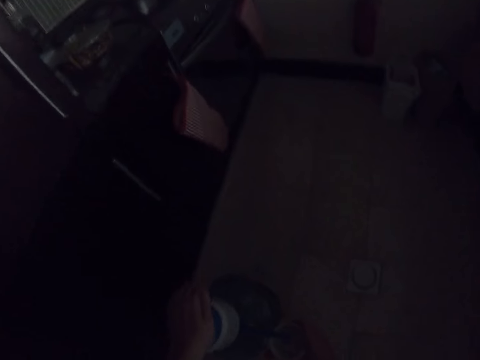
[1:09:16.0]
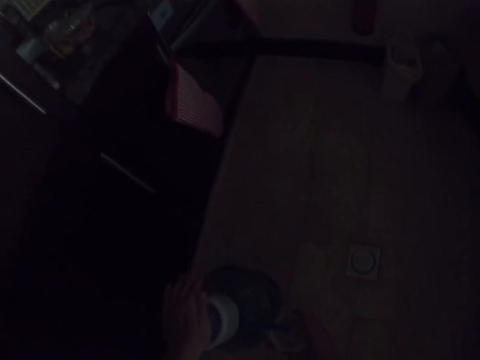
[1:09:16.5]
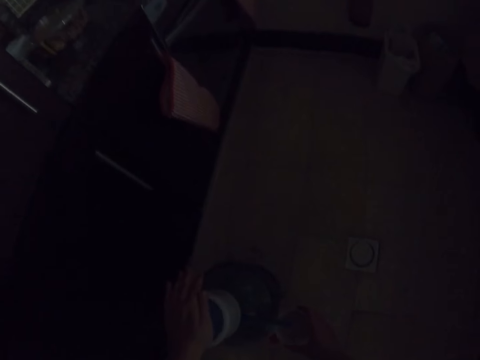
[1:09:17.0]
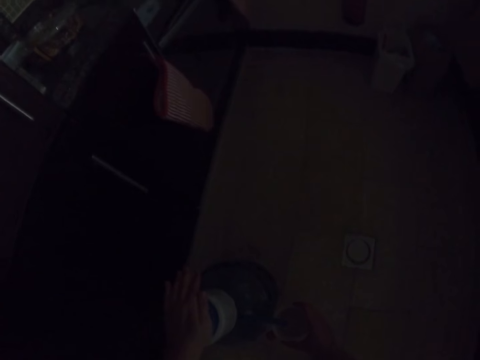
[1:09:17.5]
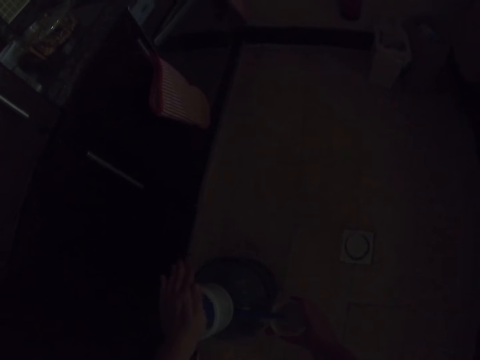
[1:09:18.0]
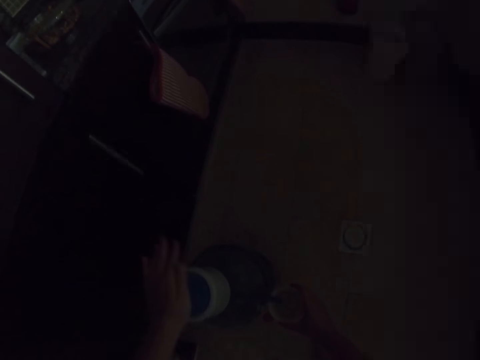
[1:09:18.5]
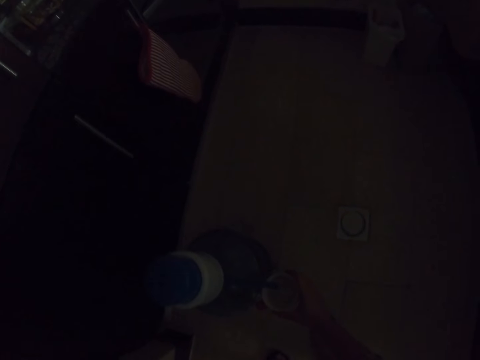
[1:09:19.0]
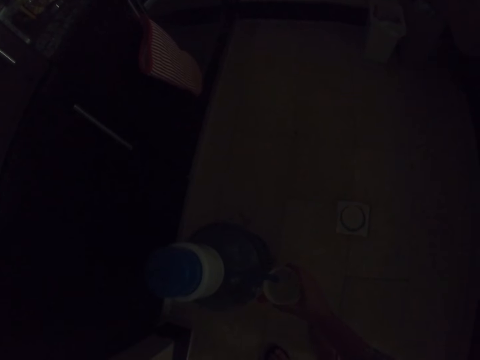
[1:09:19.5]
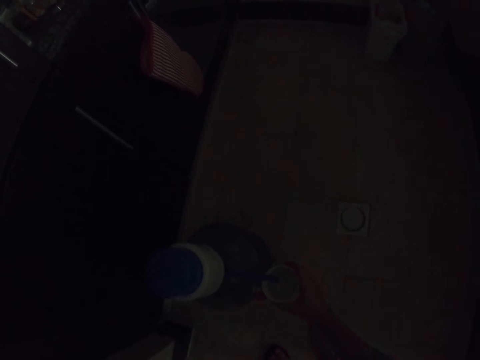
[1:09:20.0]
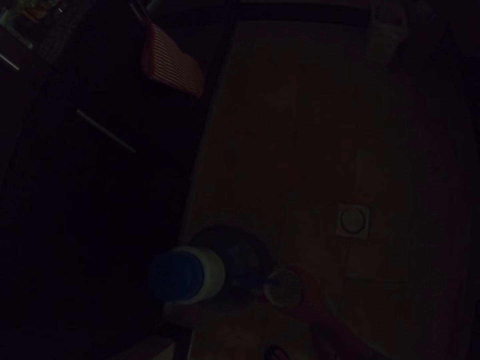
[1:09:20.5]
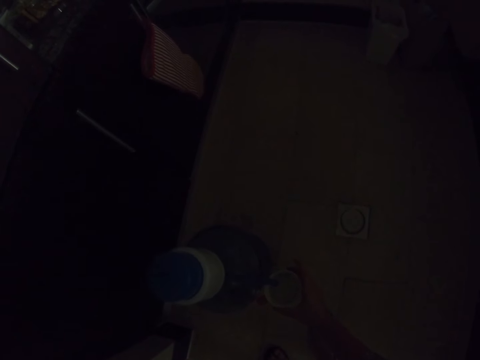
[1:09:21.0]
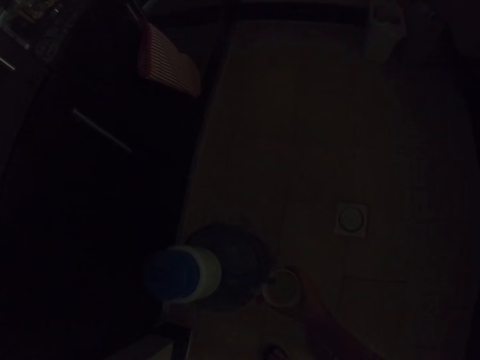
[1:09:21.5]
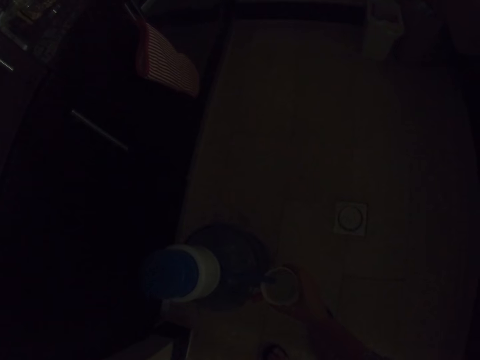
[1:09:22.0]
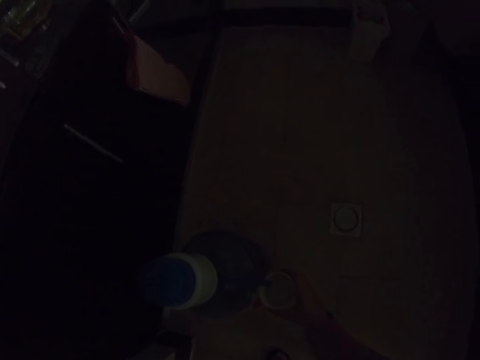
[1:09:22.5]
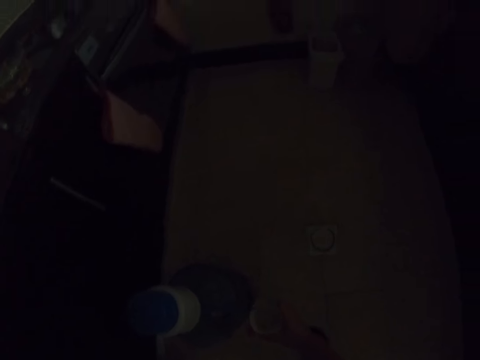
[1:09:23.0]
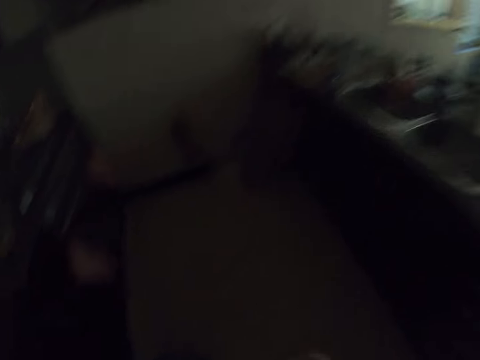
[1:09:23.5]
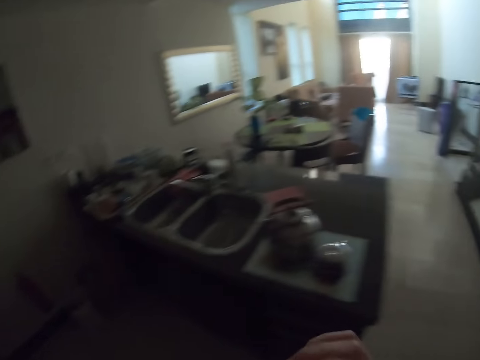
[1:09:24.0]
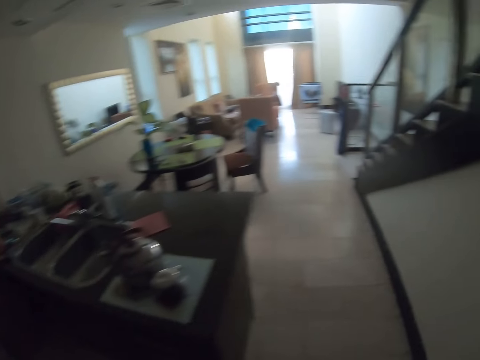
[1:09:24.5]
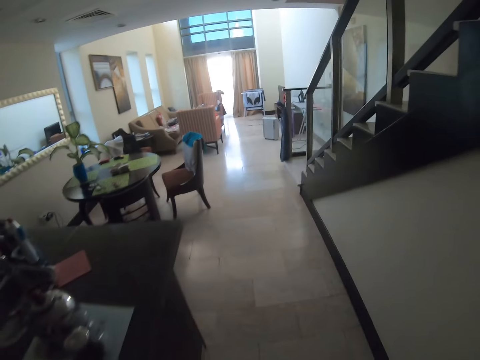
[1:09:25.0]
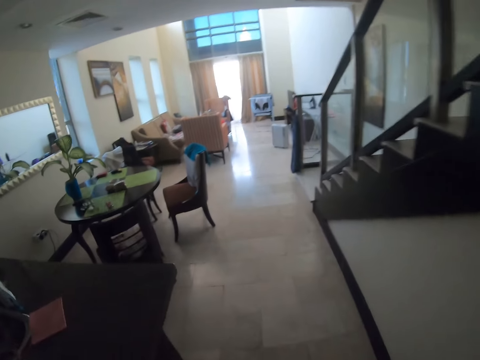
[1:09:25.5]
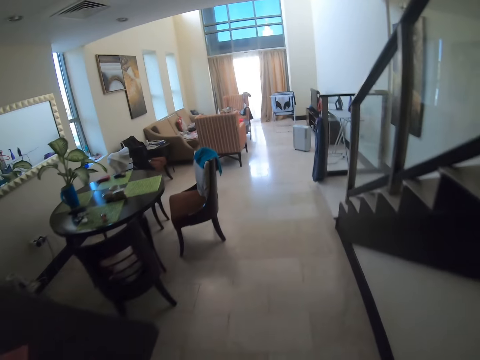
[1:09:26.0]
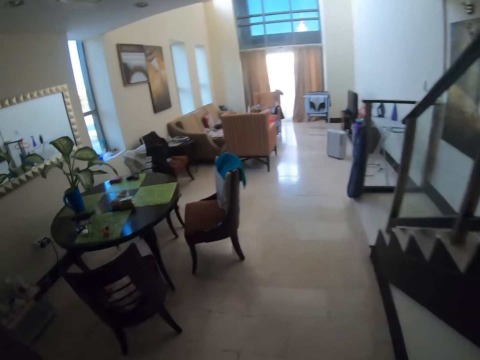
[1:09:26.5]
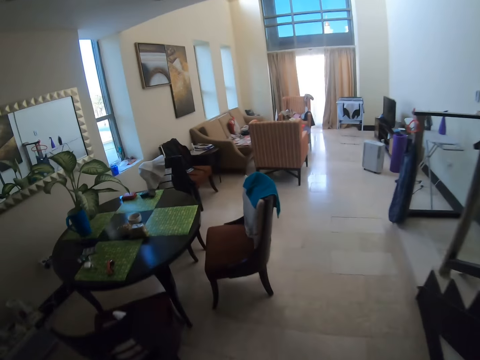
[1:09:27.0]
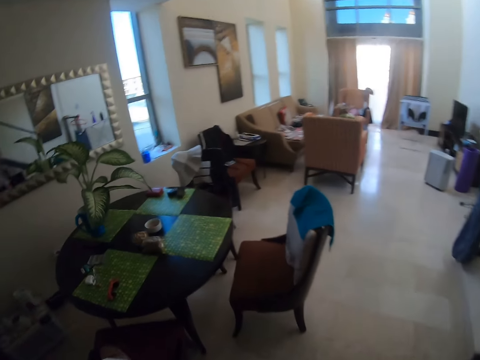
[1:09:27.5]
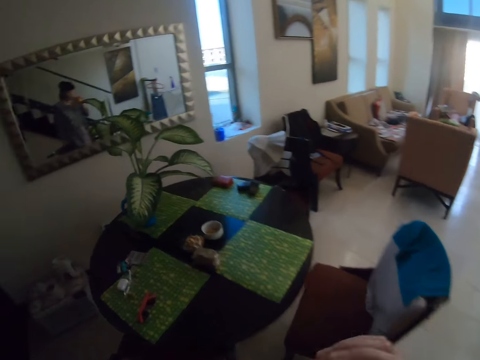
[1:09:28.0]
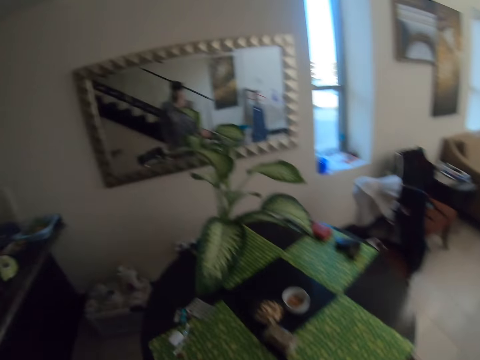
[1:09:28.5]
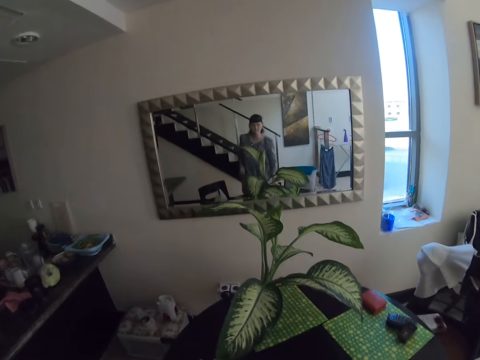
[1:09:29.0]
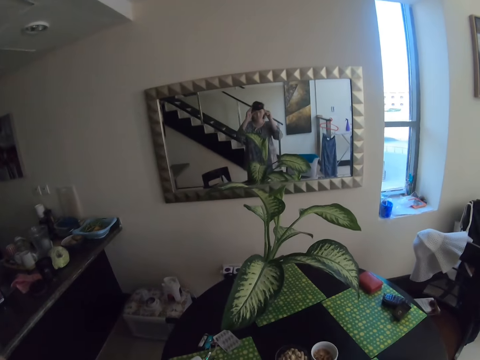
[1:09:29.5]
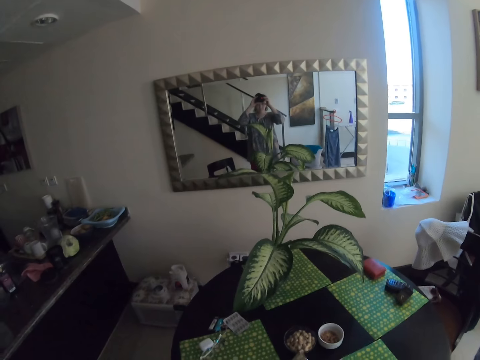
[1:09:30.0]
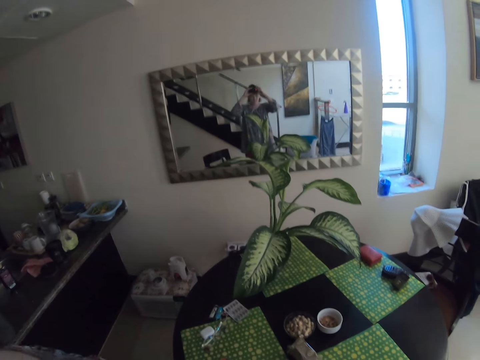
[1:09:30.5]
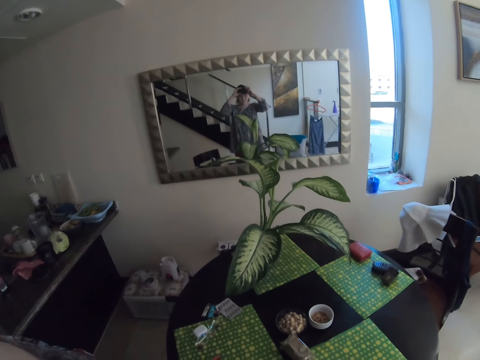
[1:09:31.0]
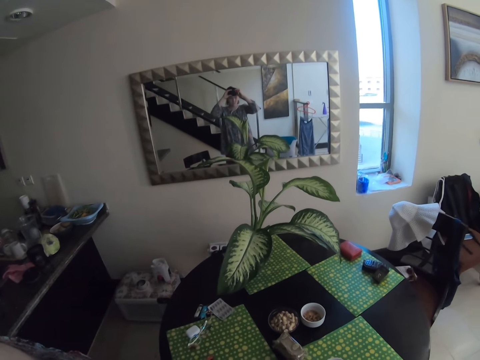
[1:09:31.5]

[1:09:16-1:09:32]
The camera wearer puts water in the cup. They walk on the floor and stand on the floor. They are putting the water on the table. They adjust the camera.
